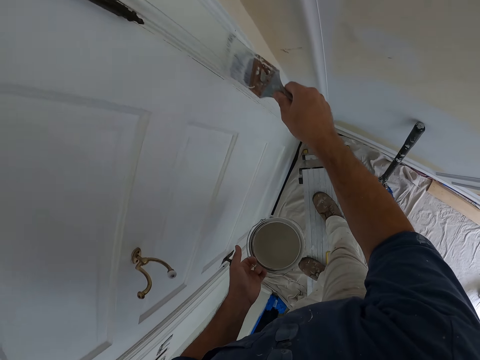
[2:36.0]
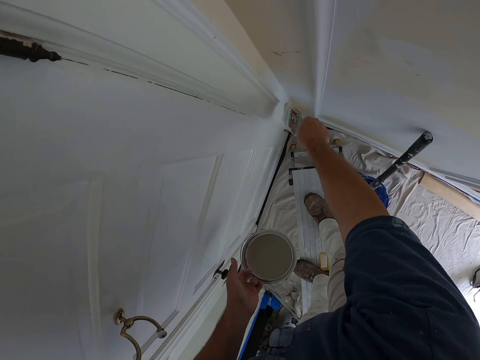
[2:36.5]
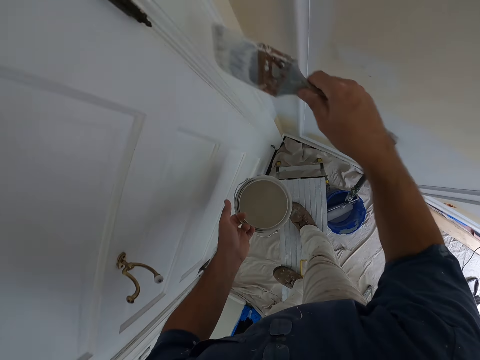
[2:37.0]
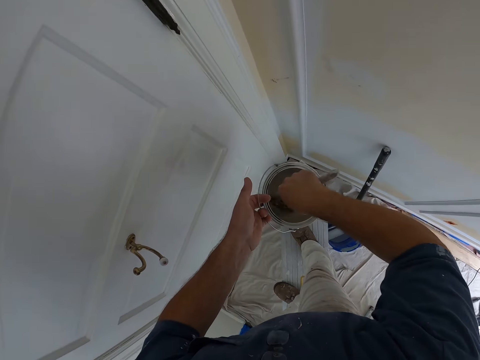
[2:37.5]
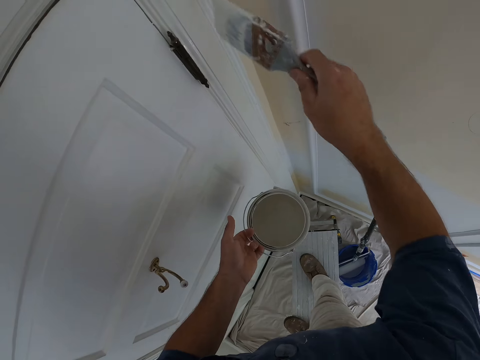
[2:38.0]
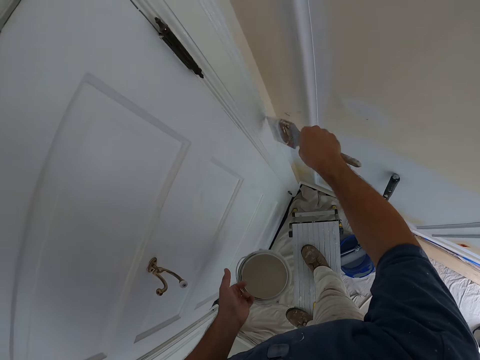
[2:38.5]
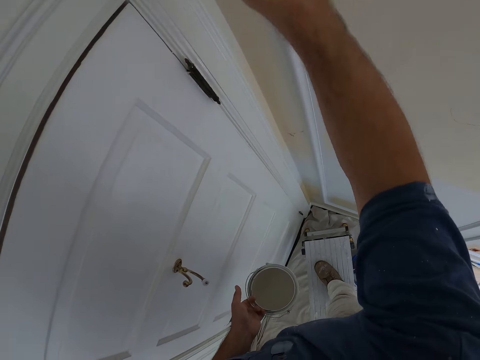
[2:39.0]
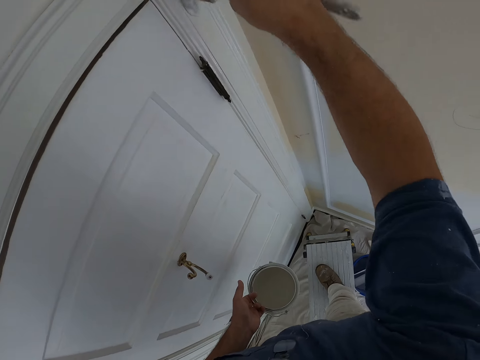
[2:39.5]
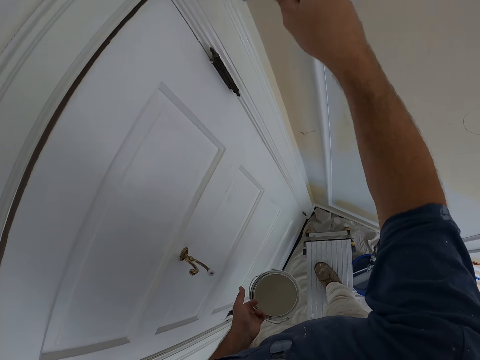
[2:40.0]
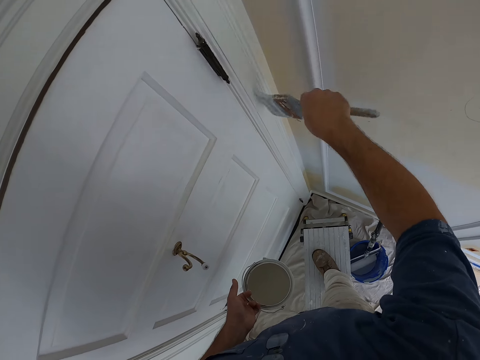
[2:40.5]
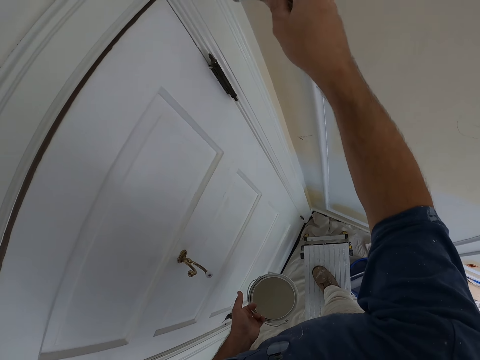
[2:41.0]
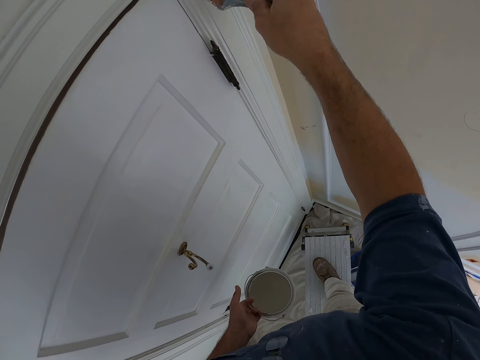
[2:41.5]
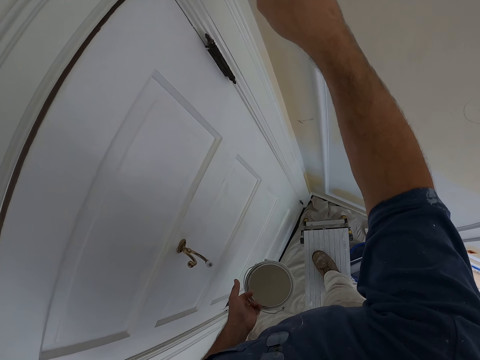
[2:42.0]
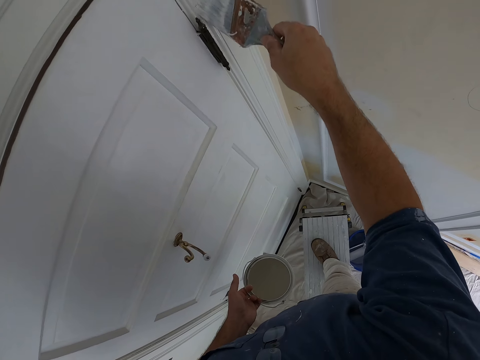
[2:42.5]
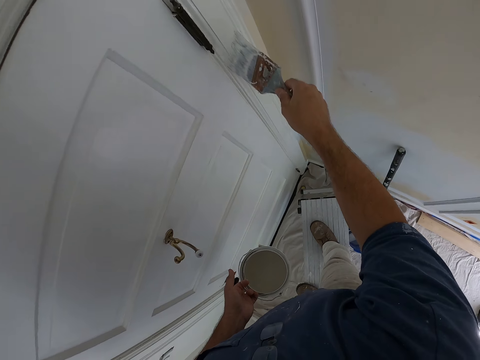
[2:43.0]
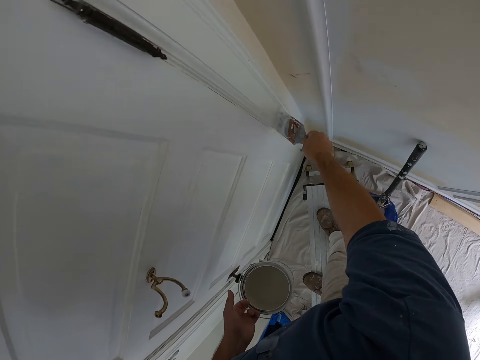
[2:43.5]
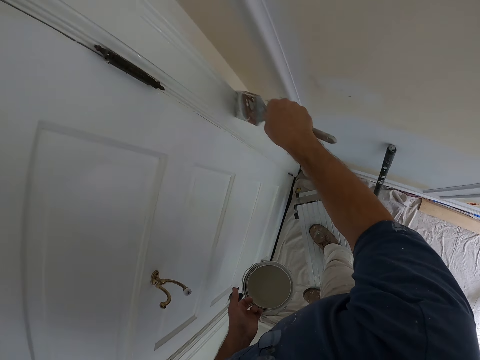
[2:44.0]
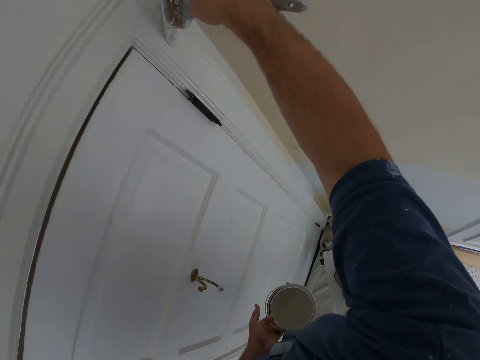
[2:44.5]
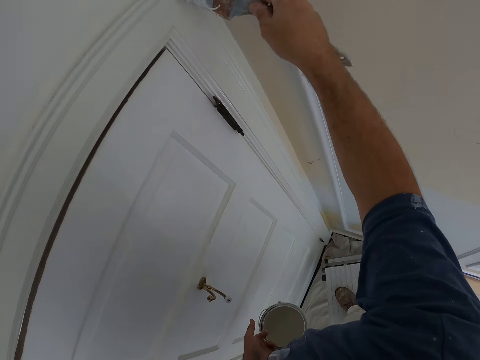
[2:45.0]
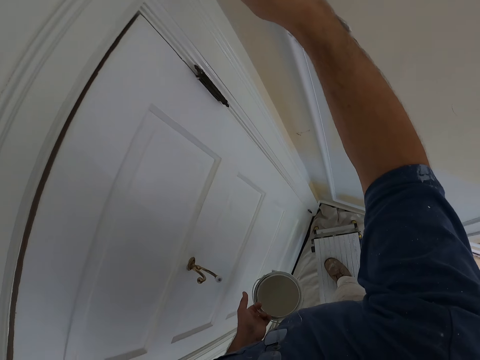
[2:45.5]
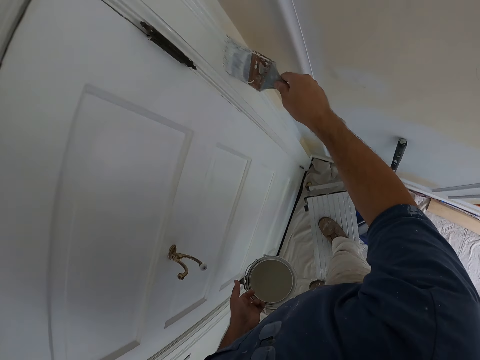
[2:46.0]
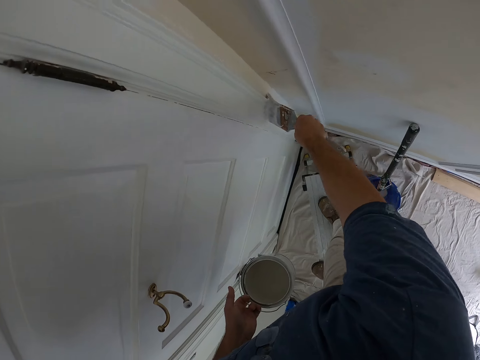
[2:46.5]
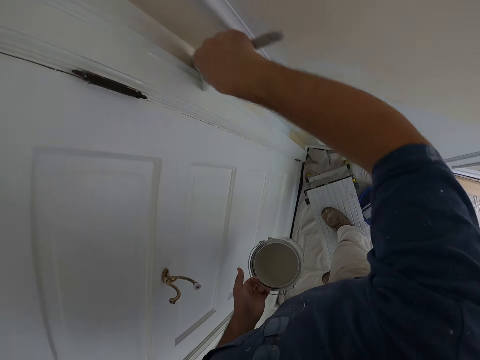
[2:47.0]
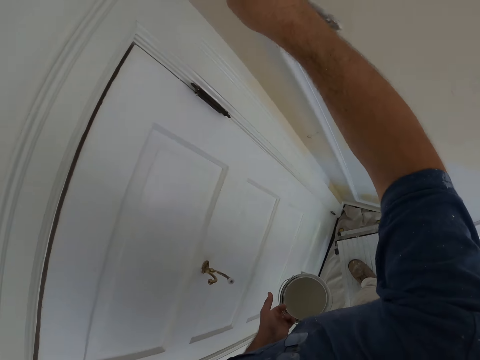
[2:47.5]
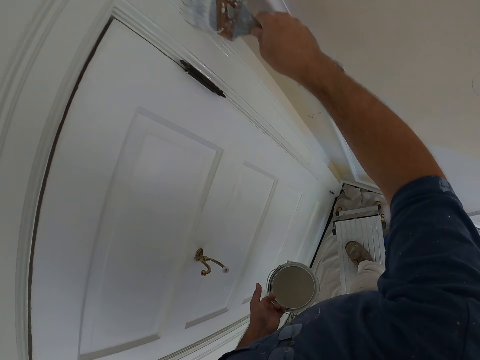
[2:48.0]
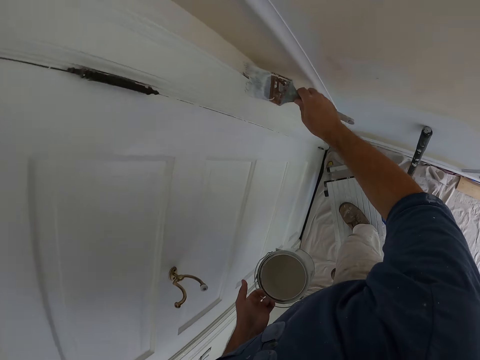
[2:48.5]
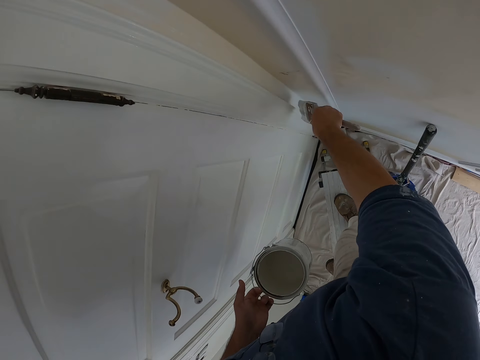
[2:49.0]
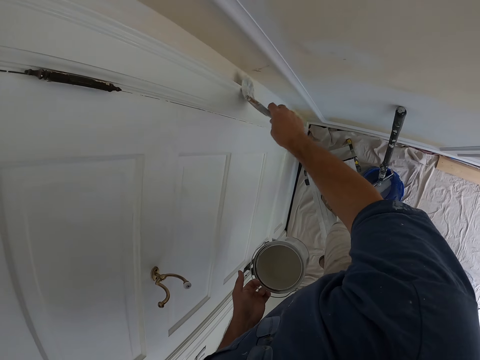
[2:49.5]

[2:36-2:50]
The camera wearer dips the paint brush into the bucket of paint. They paint the door trim with the paint brush.

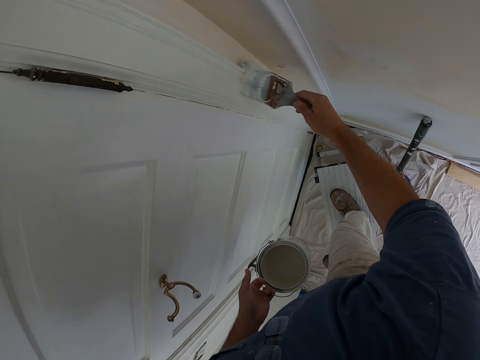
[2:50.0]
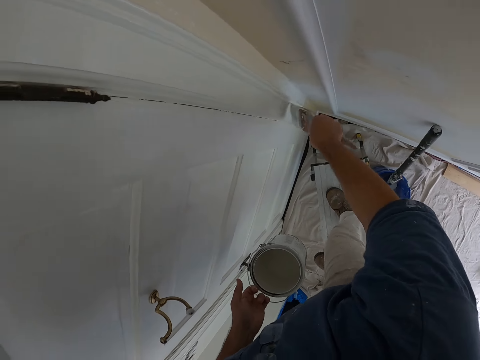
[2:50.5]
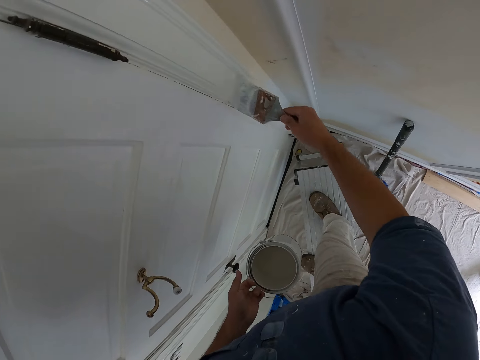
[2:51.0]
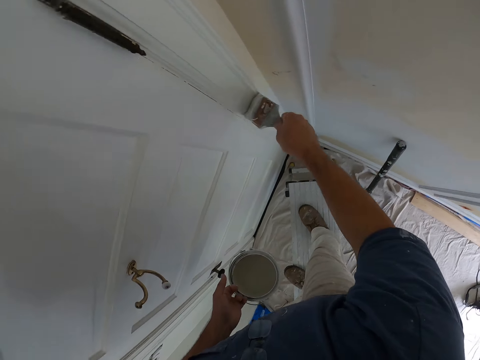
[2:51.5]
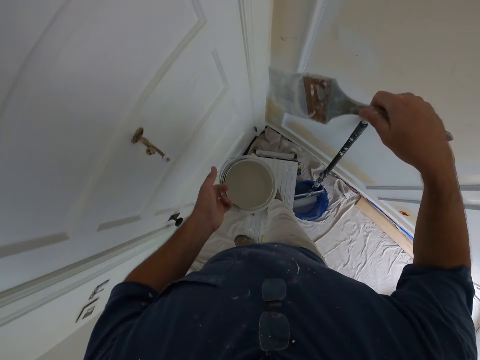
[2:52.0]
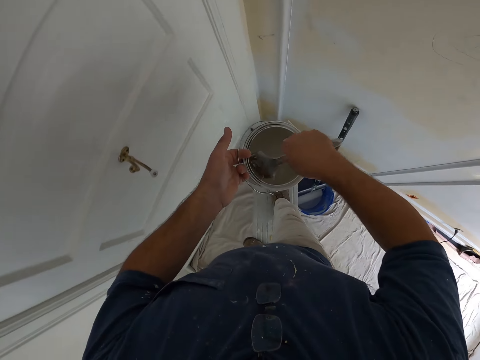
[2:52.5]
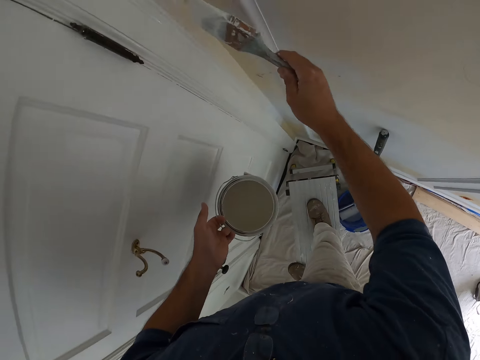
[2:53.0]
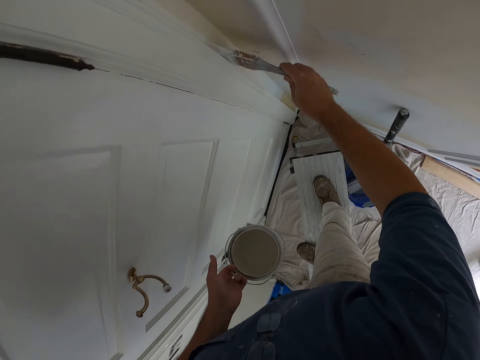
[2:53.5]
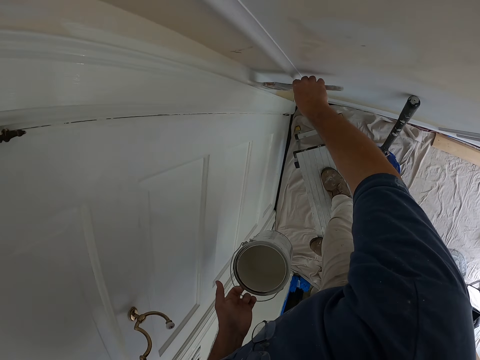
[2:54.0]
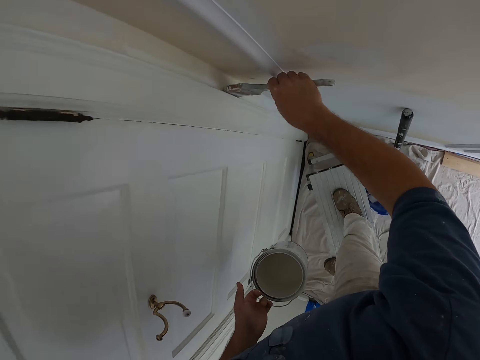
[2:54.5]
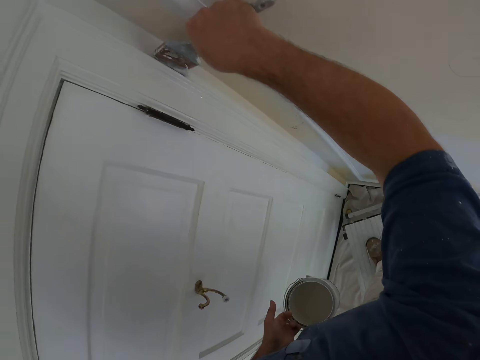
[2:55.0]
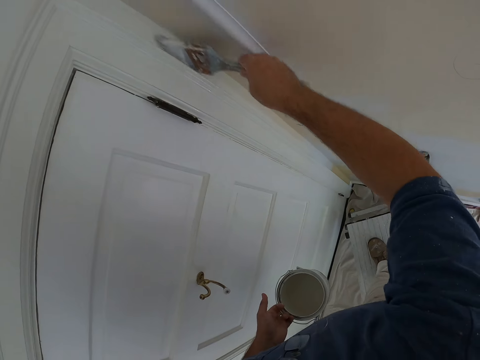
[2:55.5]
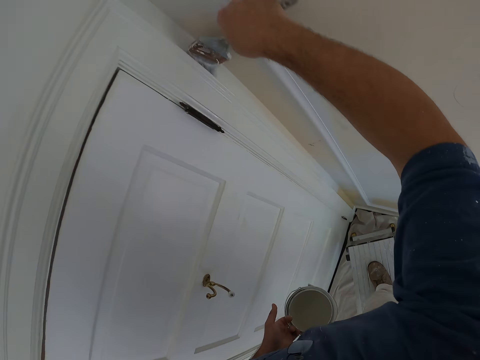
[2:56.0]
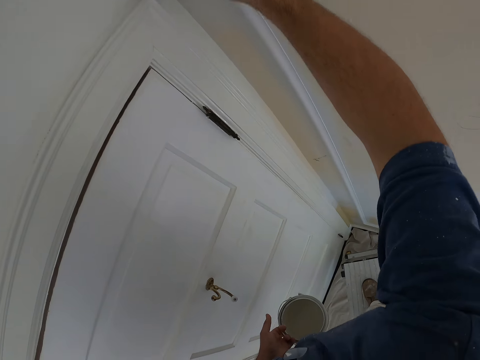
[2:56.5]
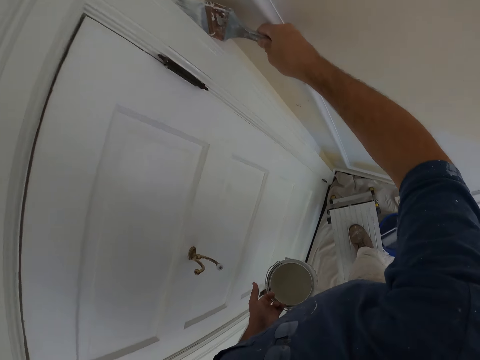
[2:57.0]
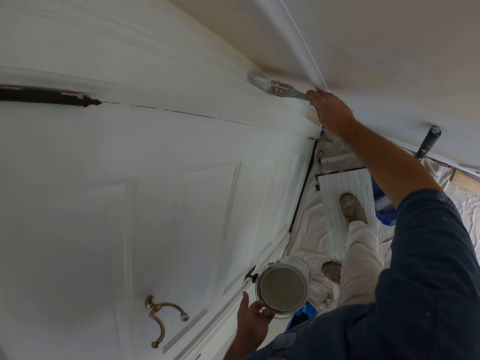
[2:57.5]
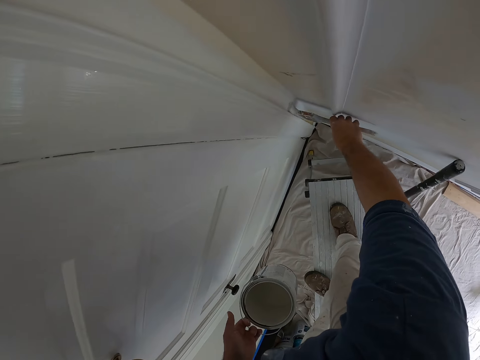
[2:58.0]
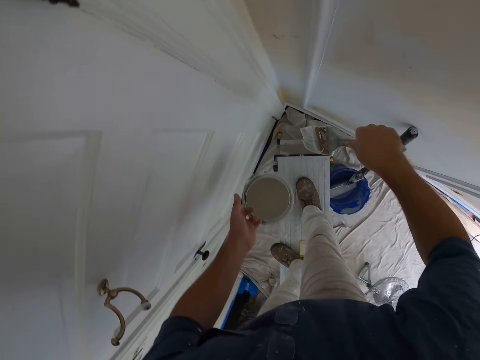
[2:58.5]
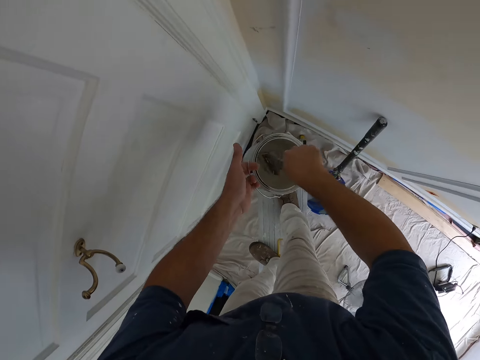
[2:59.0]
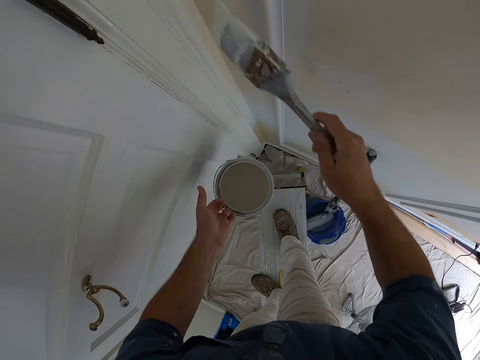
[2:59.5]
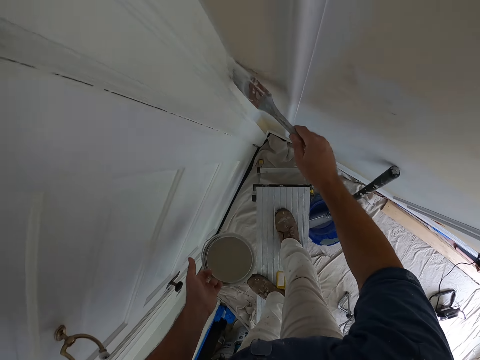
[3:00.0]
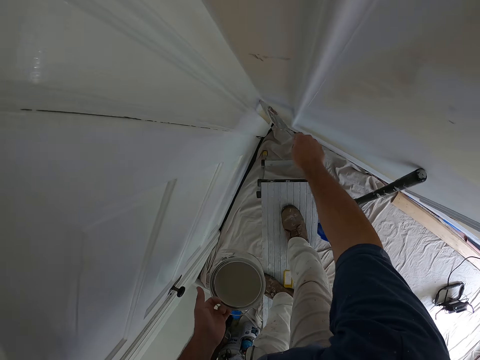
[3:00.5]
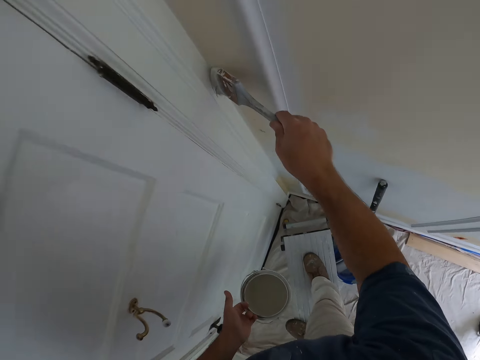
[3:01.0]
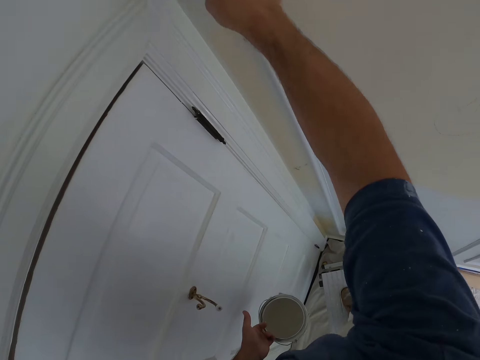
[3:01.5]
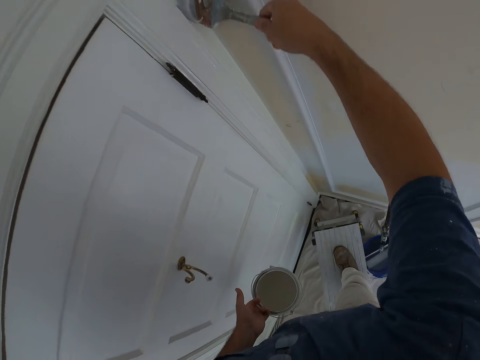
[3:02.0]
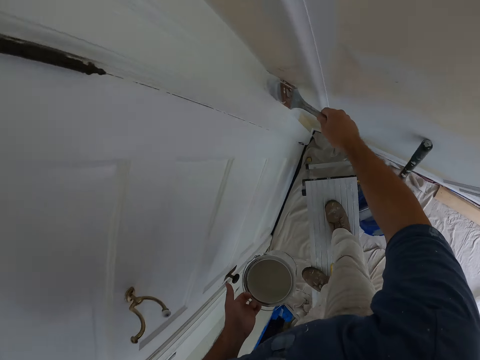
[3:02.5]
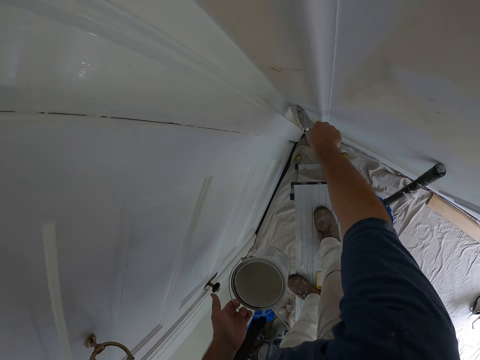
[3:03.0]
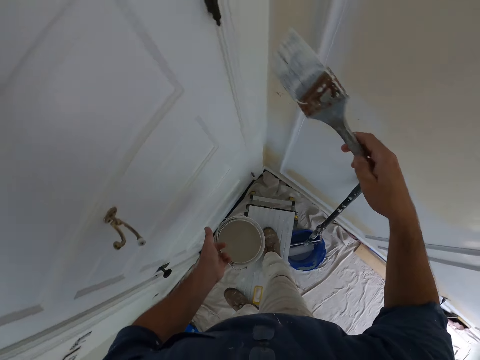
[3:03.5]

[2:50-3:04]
The camera wearer dips the paint brush into the bucket of paint. They paint the wall with the paint brush. They dip the paint brush into the bucket of paint. They paint the wall with the paint brush.
